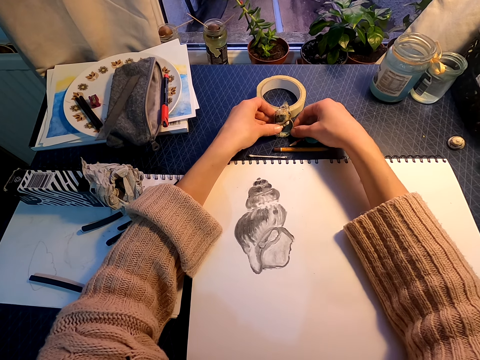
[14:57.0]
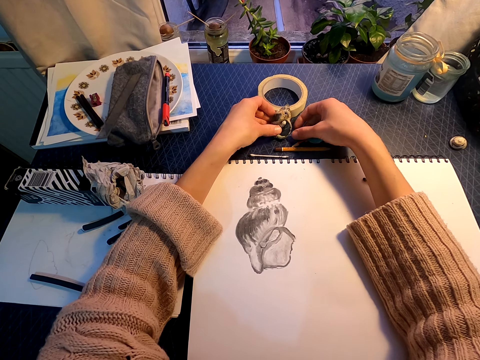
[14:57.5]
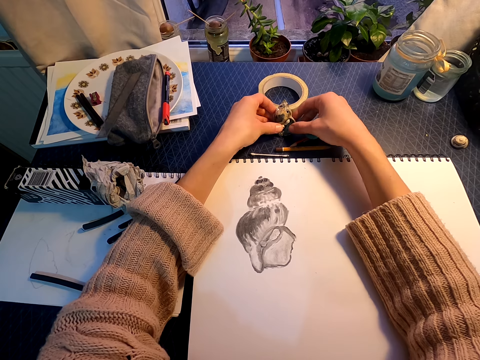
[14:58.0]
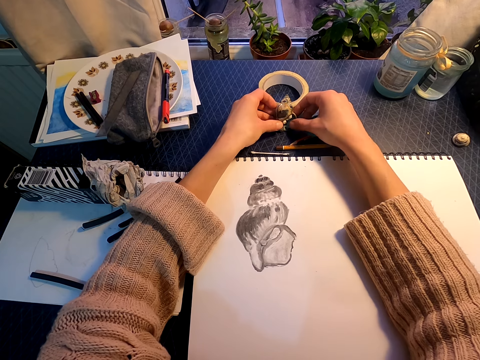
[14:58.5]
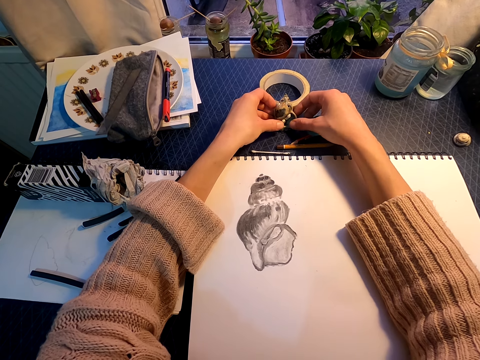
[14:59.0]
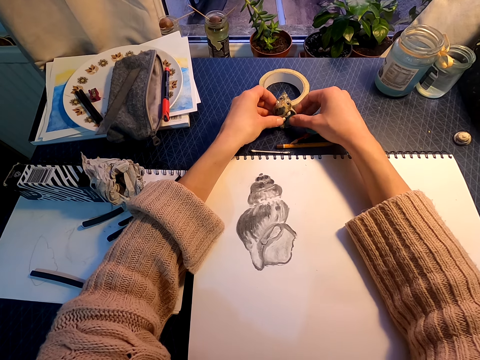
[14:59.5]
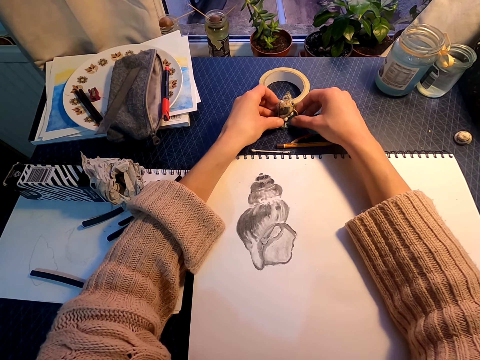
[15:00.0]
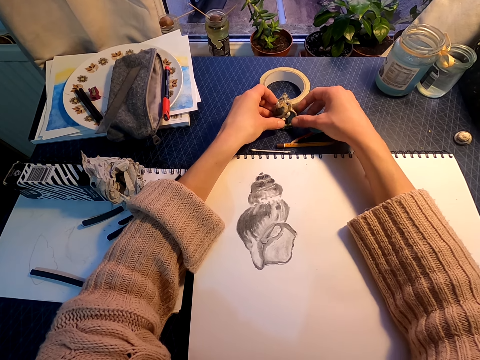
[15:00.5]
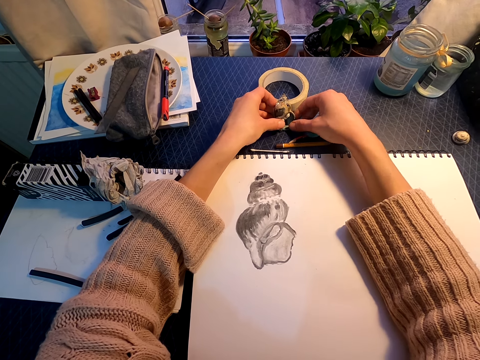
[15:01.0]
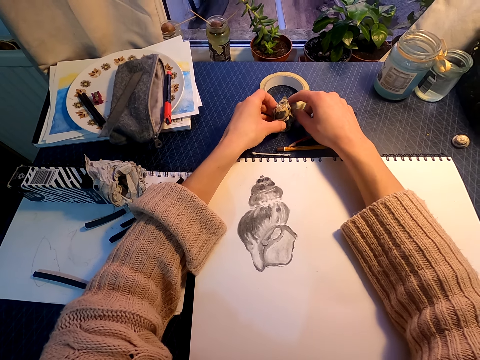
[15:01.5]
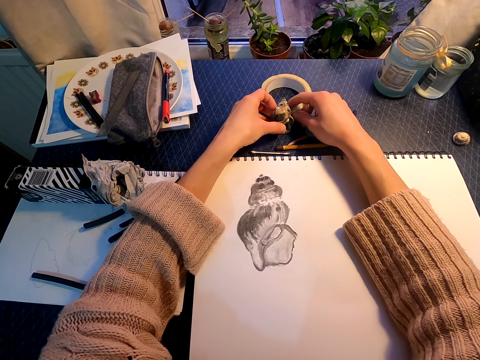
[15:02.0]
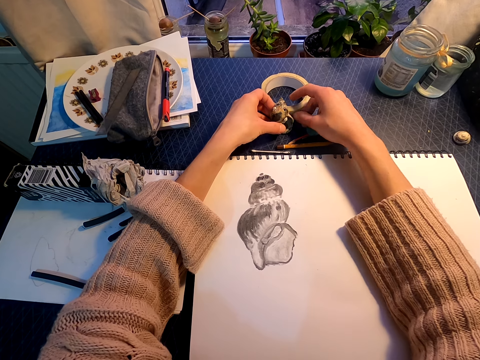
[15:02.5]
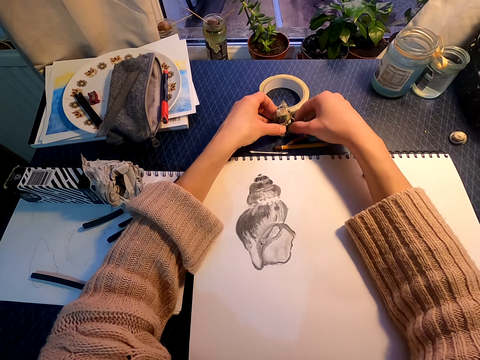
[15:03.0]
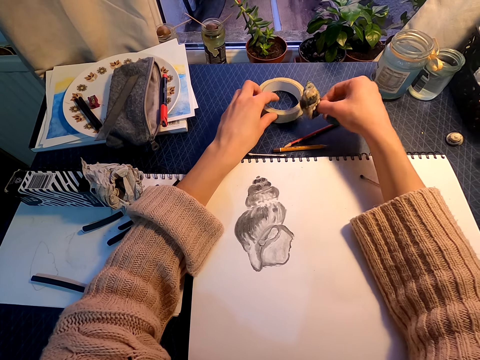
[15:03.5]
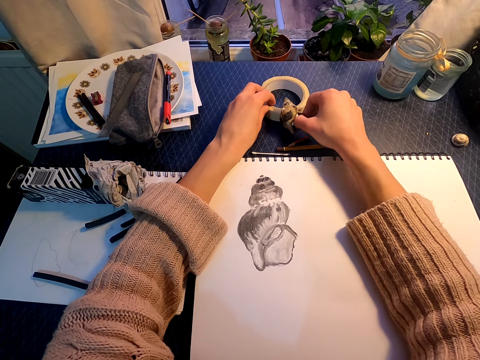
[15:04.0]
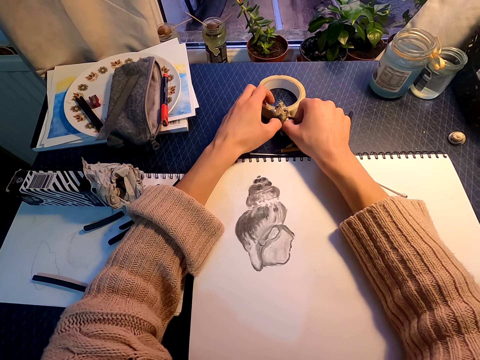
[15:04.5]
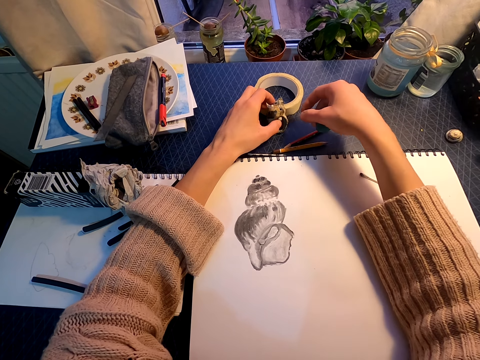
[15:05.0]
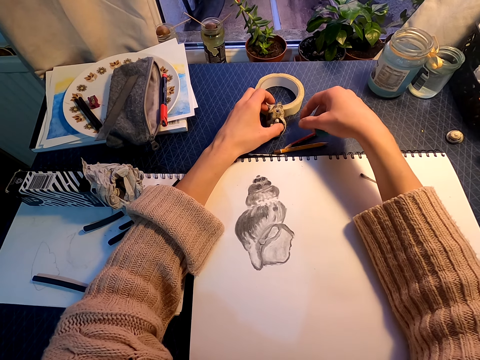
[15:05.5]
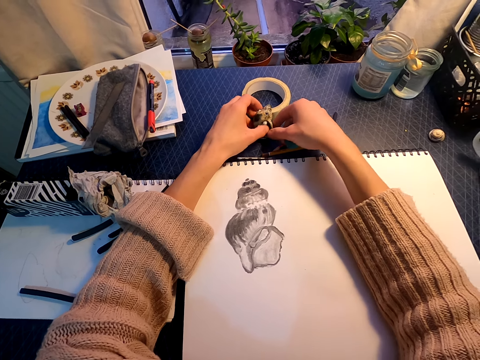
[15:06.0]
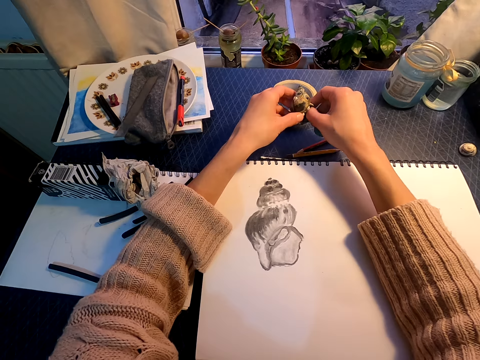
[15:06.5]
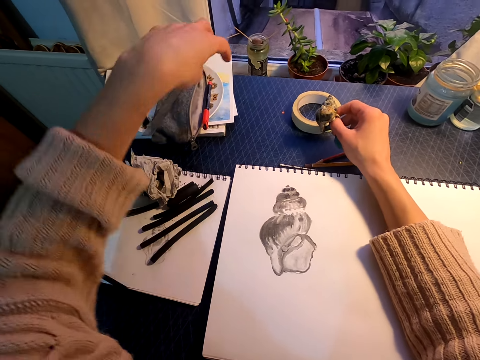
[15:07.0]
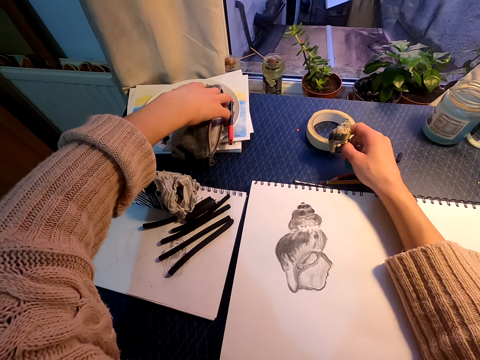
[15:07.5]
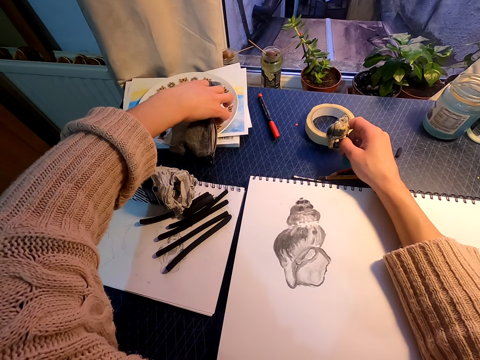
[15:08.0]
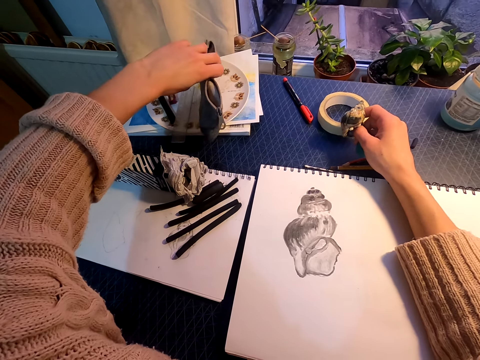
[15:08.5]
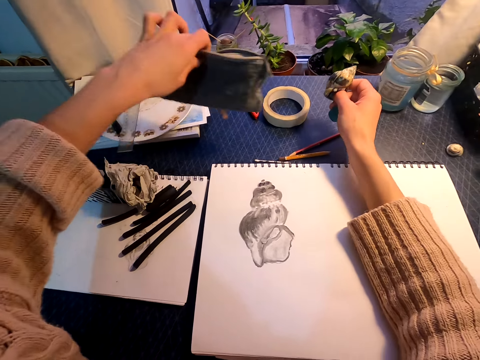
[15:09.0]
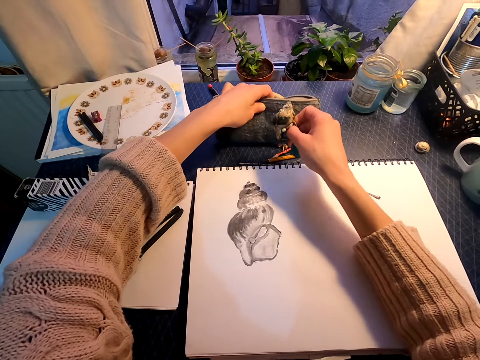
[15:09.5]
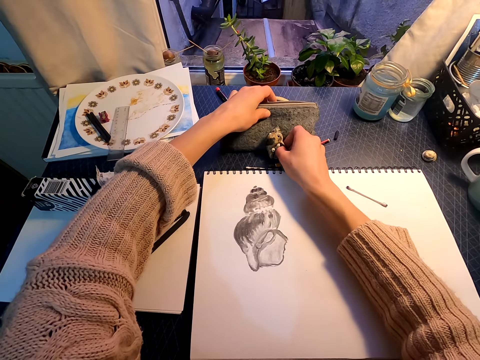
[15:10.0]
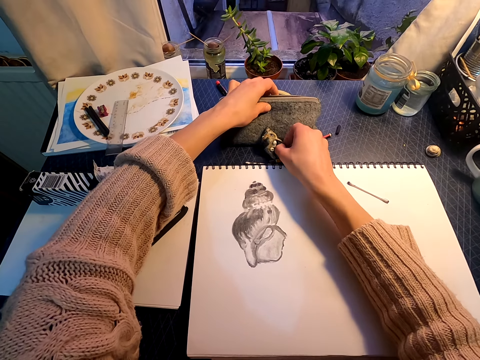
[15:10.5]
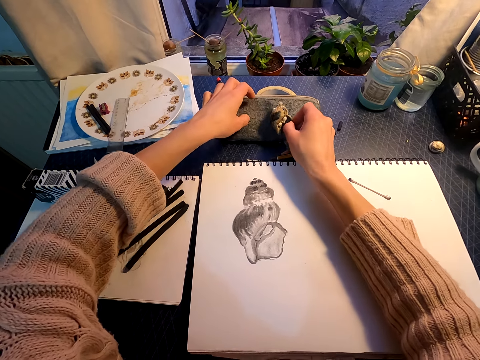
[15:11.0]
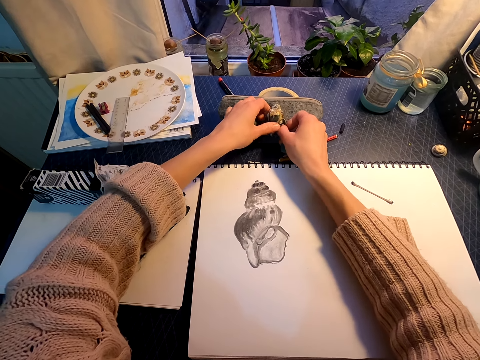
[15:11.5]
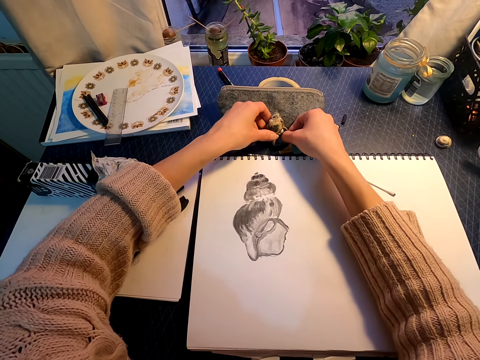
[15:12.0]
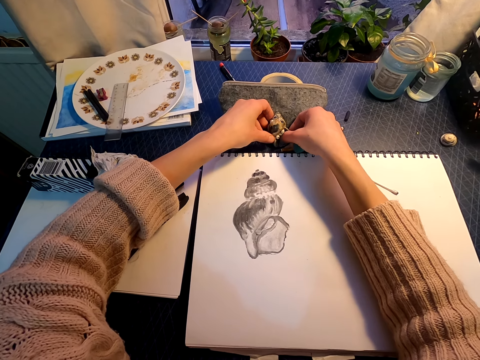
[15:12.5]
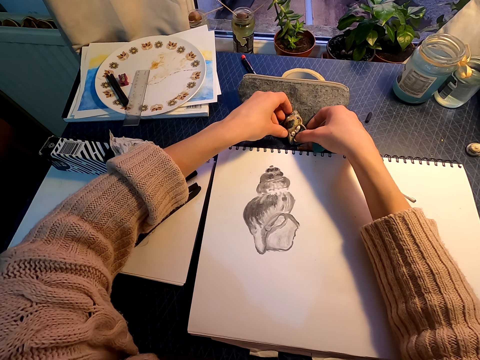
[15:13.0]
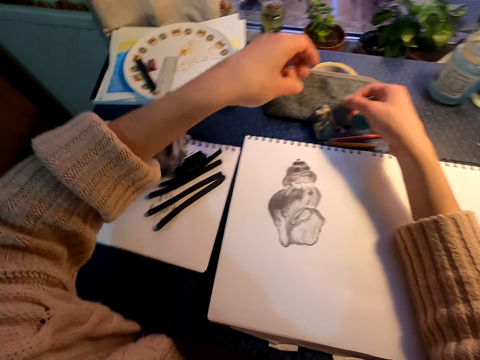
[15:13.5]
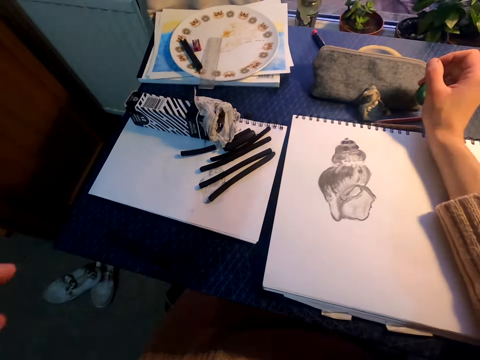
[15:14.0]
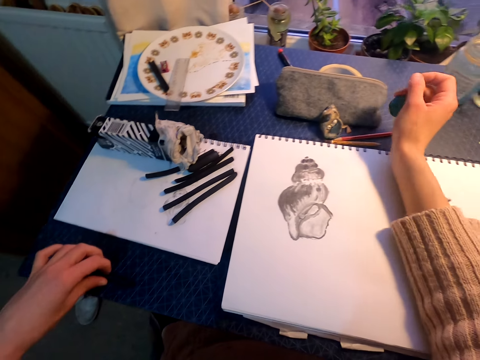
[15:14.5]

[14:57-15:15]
The camera wearer picks up the pencil pouch. They put the shell against the pencil pouch.

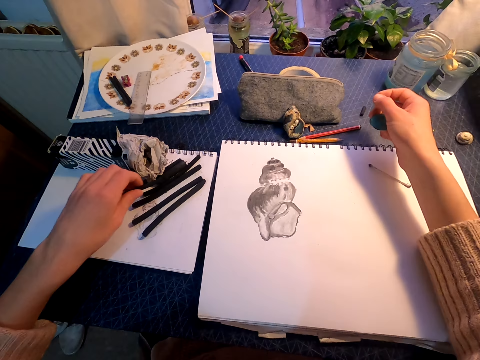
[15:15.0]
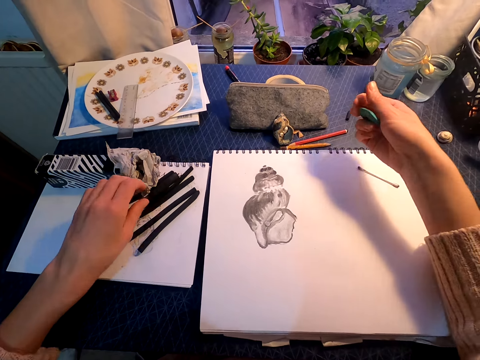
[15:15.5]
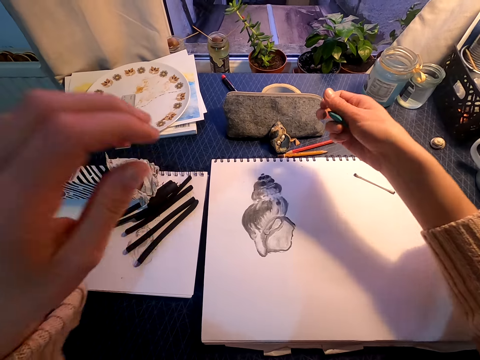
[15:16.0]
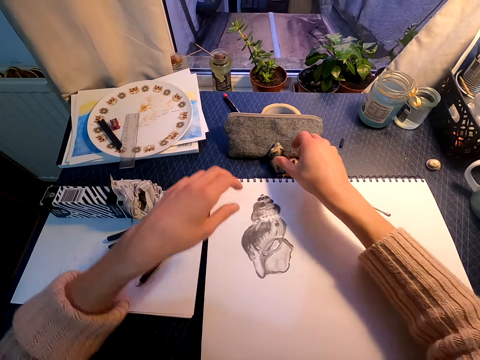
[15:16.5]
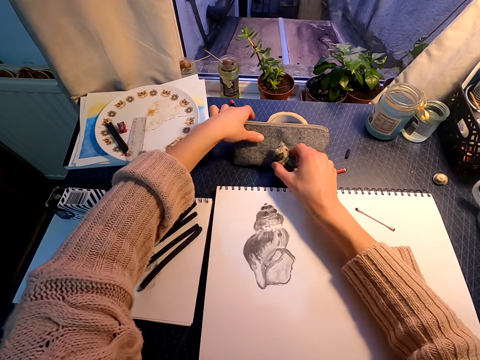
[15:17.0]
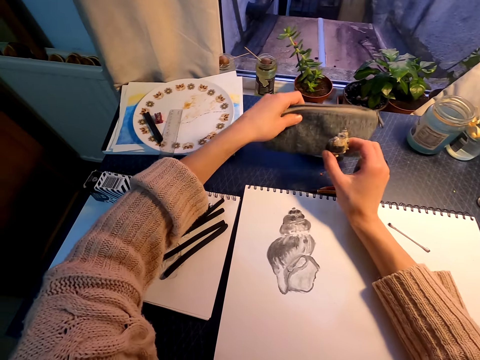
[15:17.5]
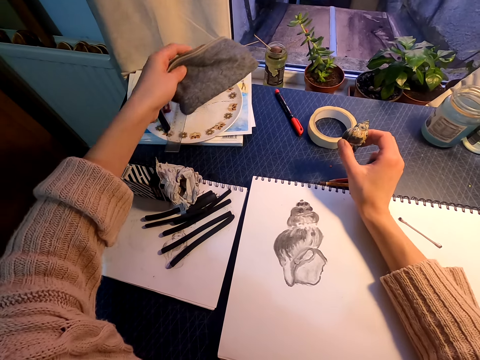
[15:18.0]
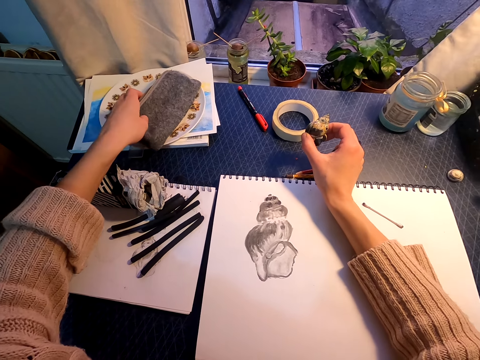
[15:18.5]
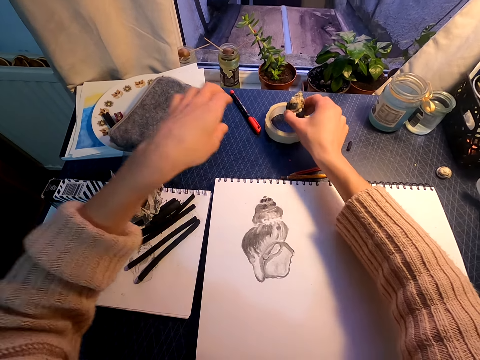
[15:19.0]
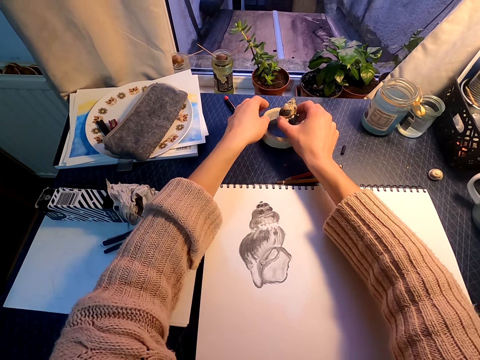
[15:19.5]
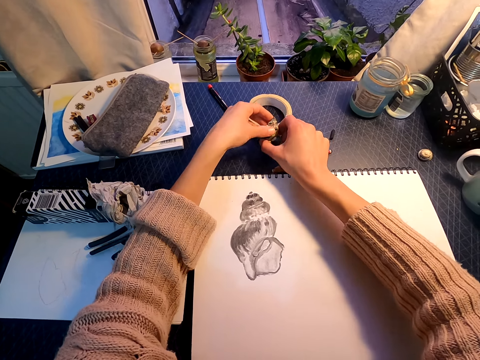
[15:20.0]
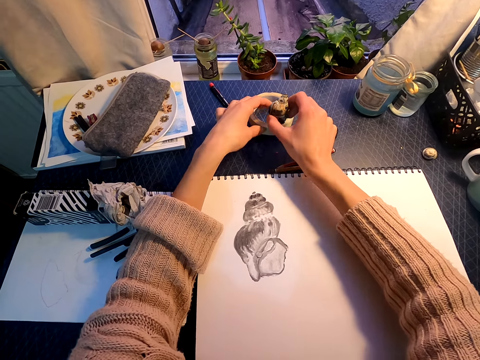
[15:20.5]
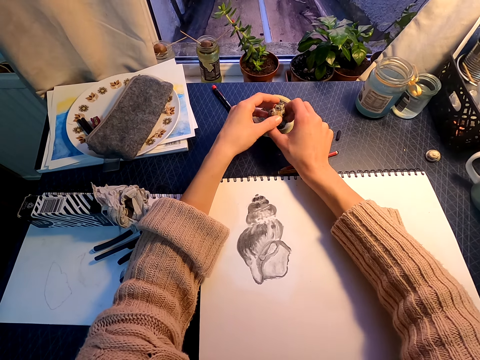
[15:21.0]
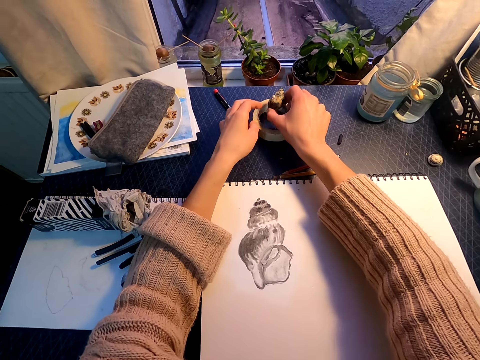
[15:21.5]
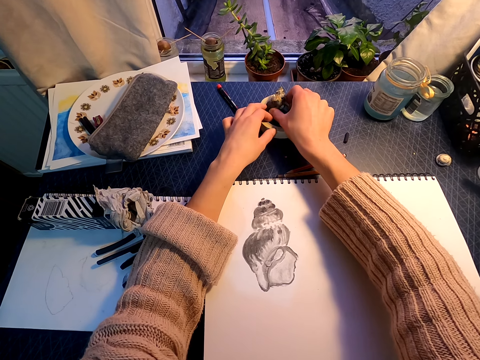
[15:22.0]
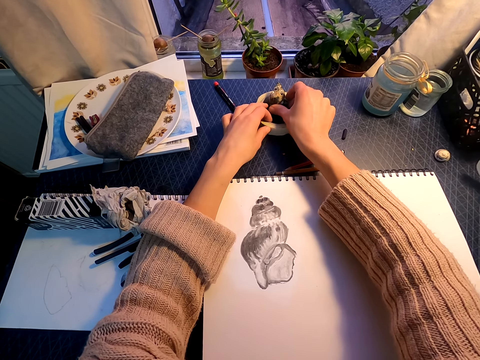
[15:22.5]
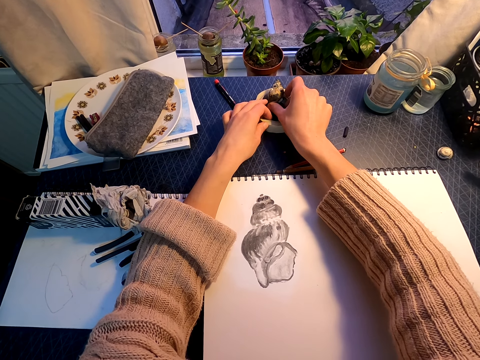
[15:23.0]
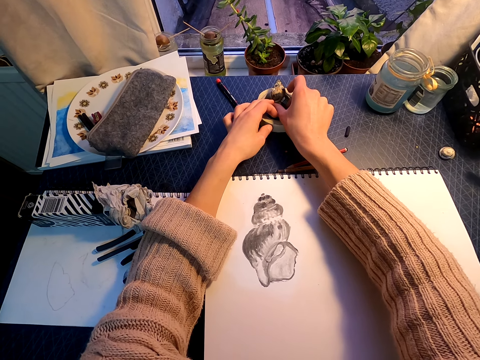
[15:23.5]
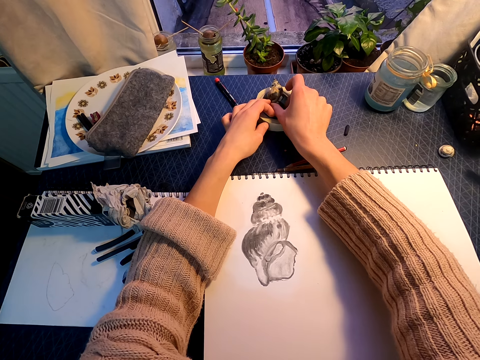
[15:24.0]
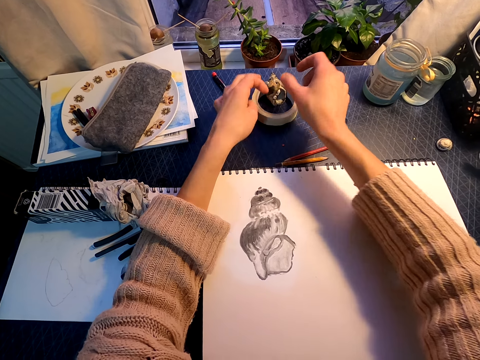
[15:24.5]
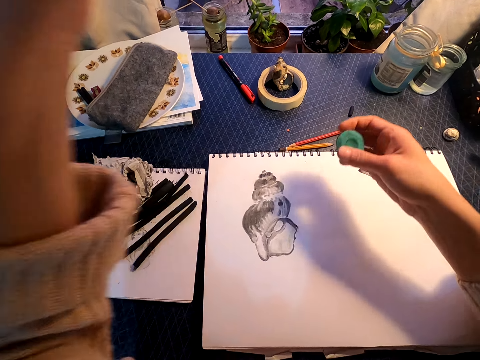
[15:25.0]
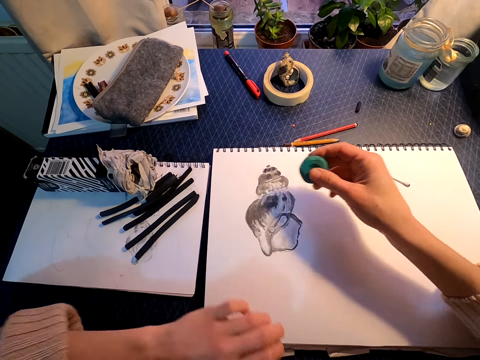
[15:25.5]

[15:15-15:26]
The camera wearer removes the pencil pouch. They pick up the bag. They place the bag on the plate. They place an object on the table. They put the shell against the sellotape.
